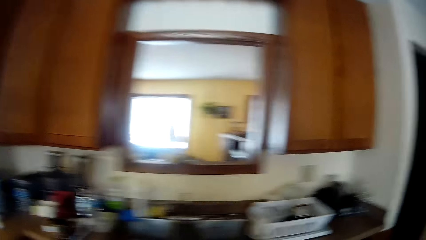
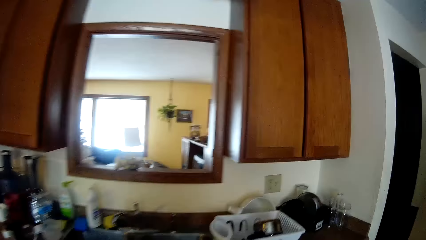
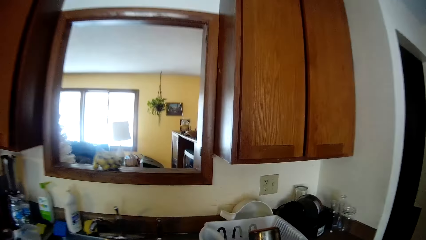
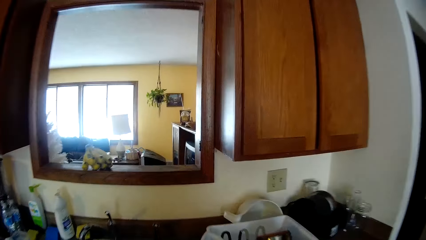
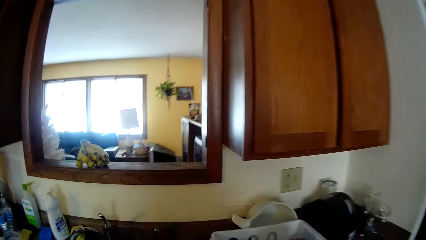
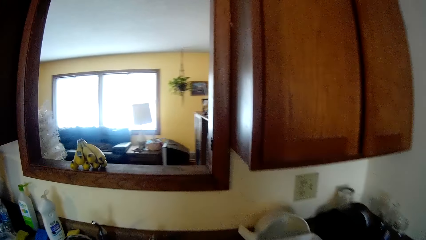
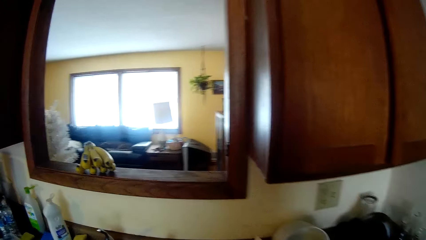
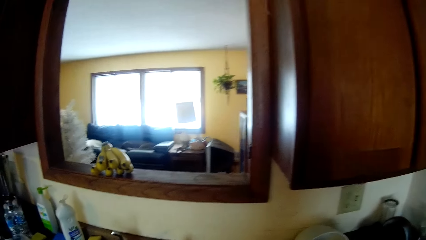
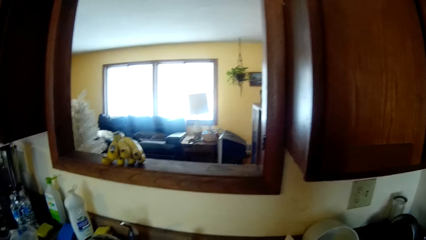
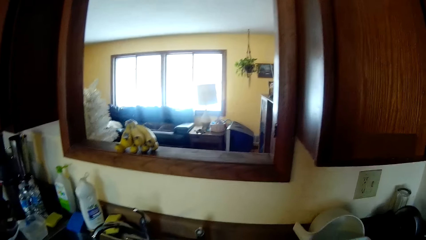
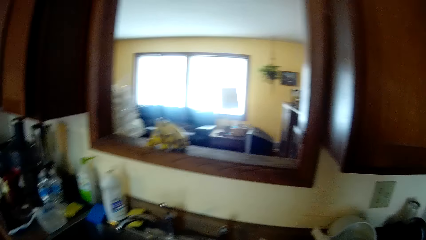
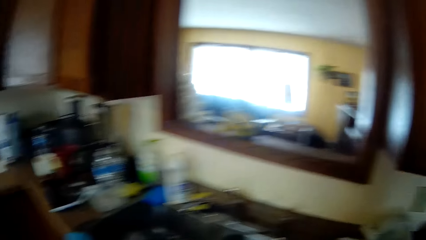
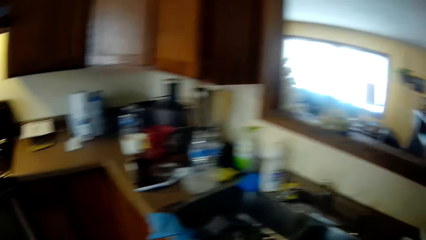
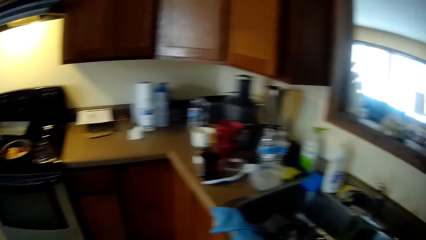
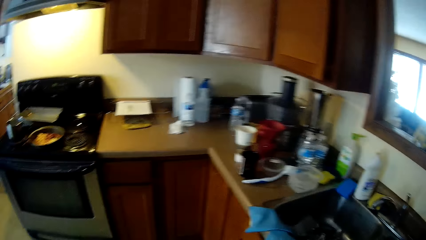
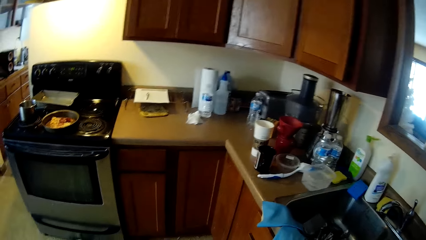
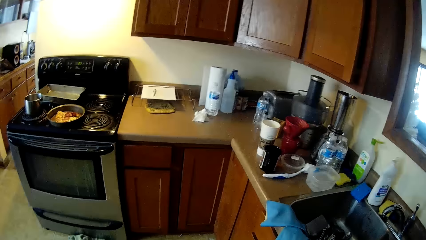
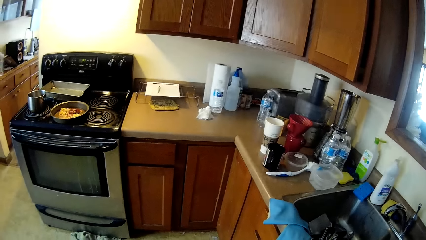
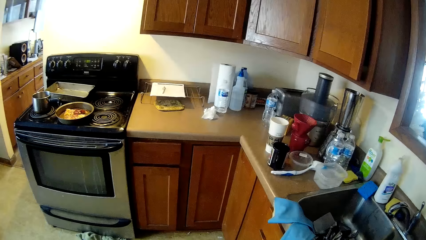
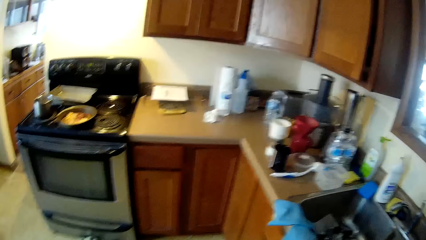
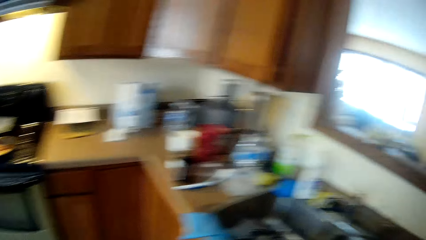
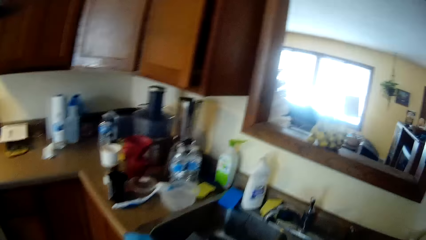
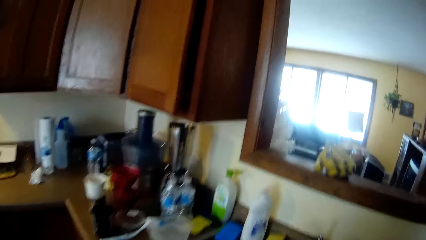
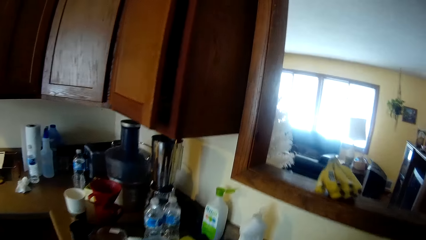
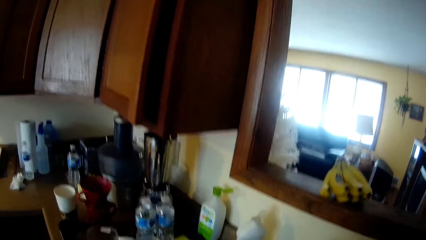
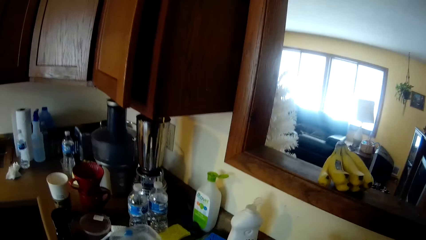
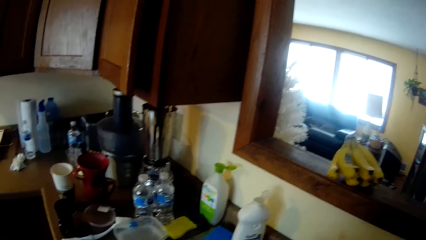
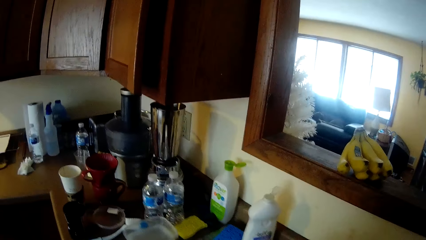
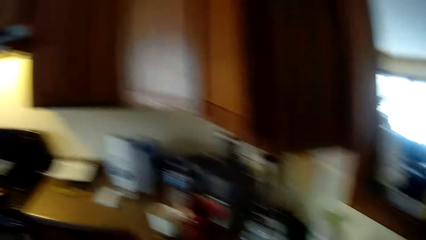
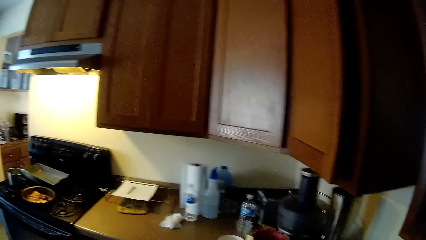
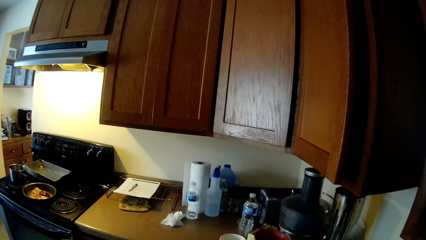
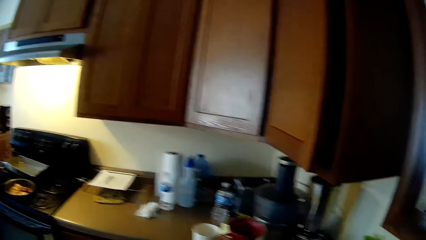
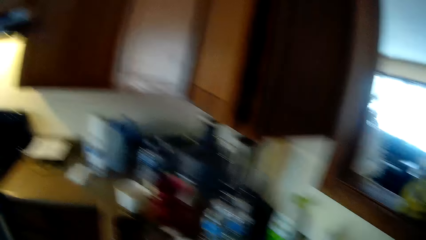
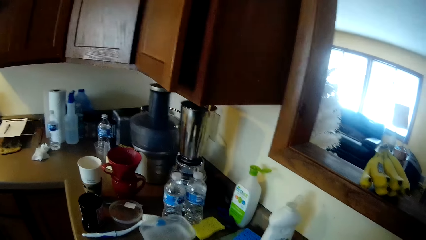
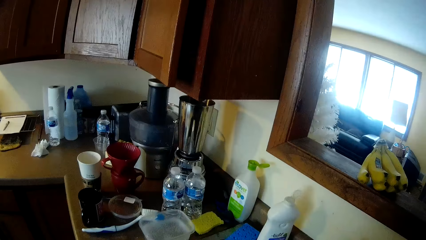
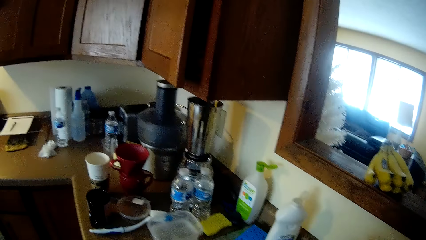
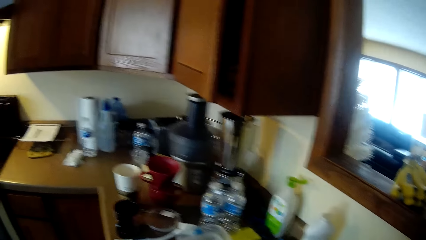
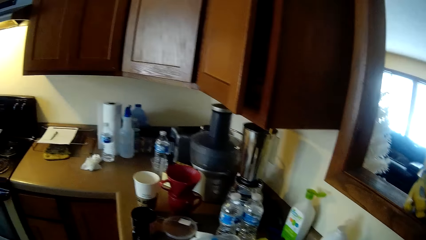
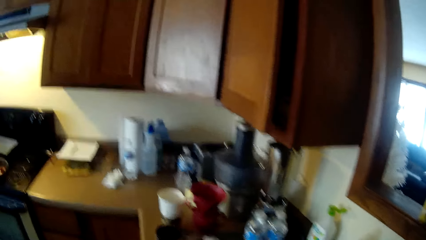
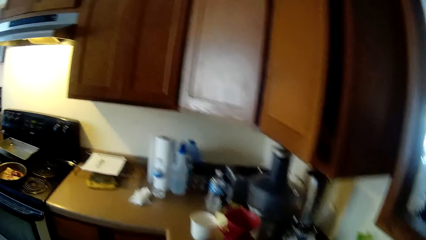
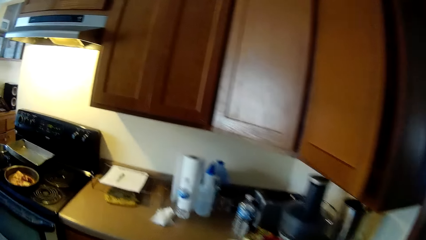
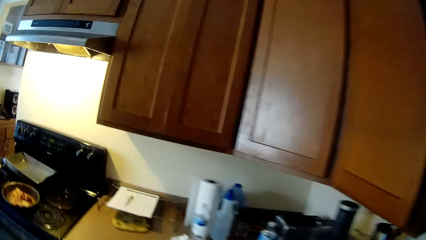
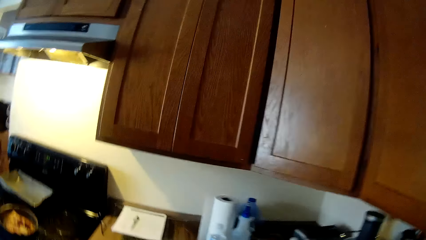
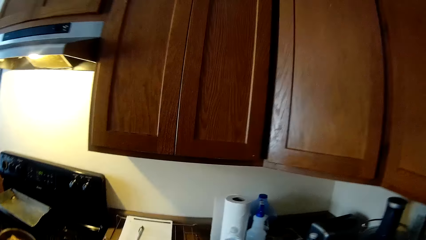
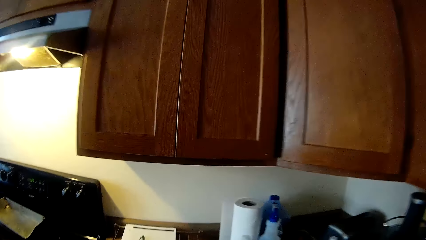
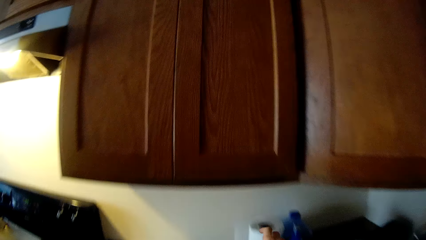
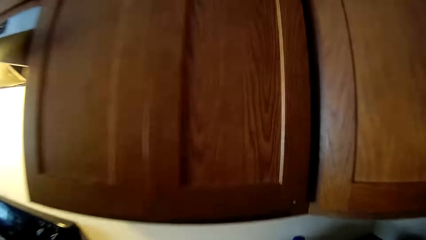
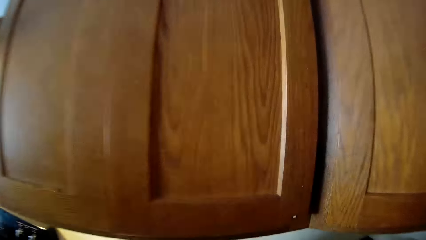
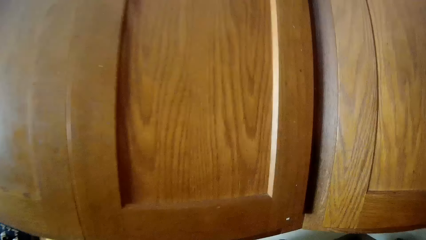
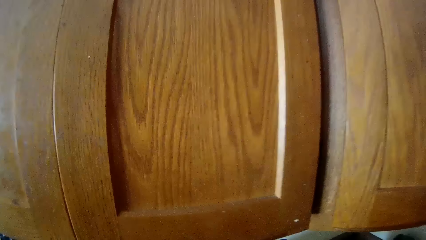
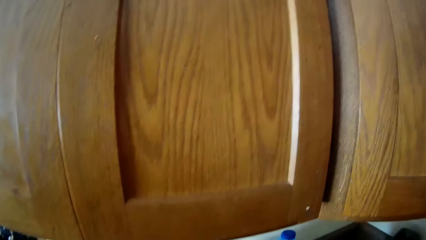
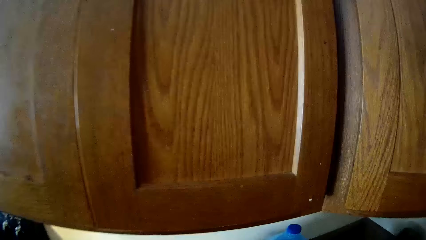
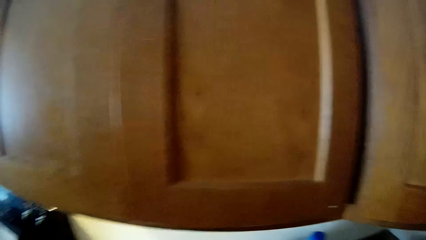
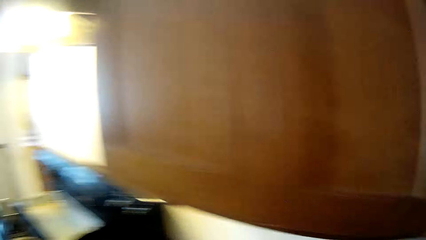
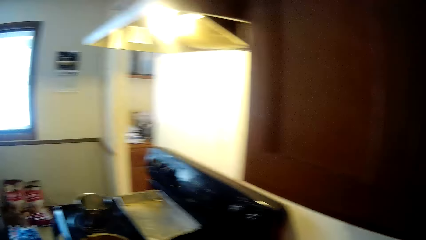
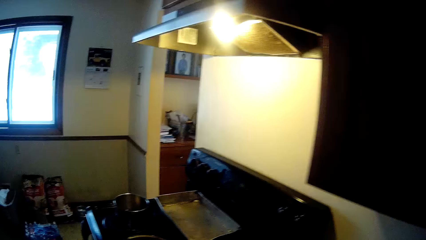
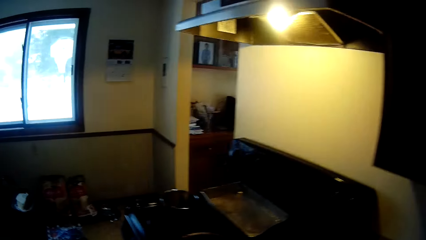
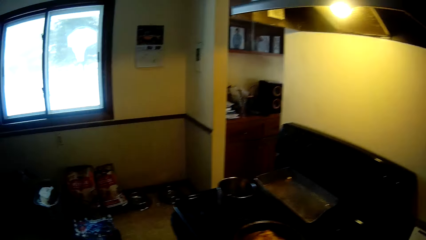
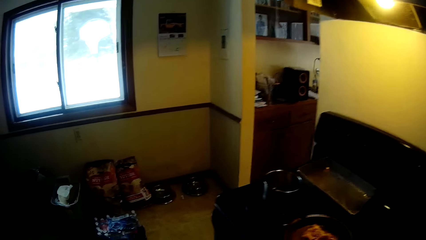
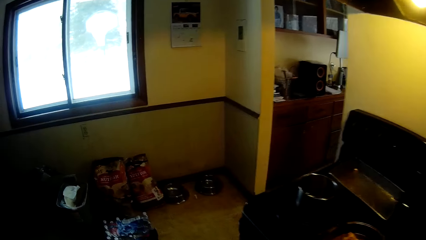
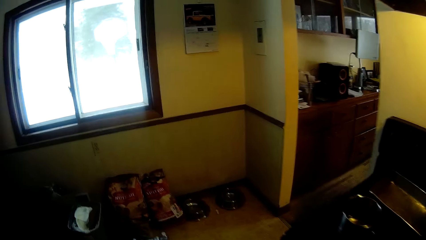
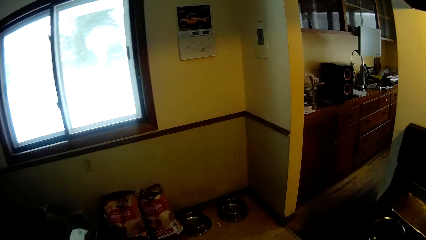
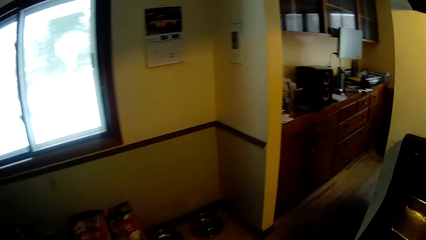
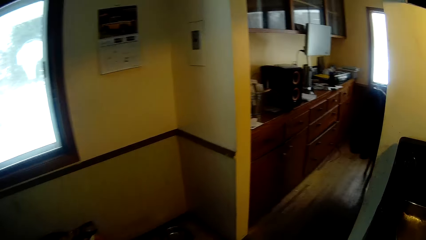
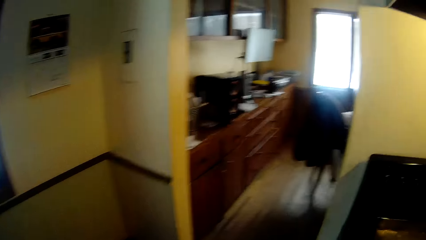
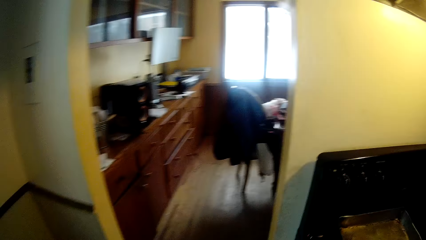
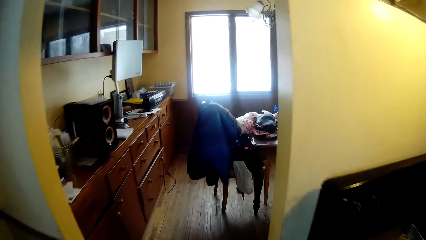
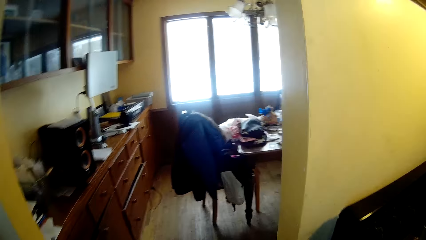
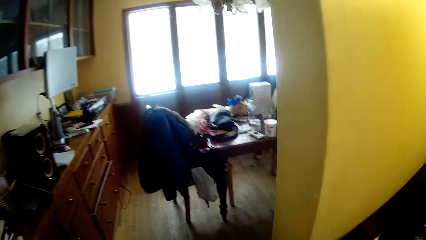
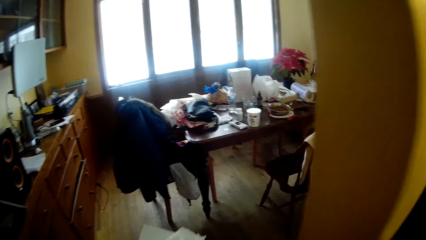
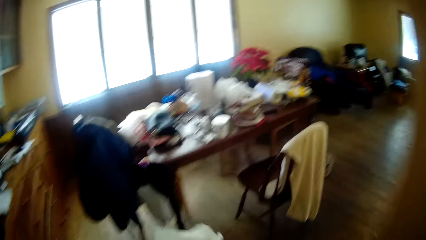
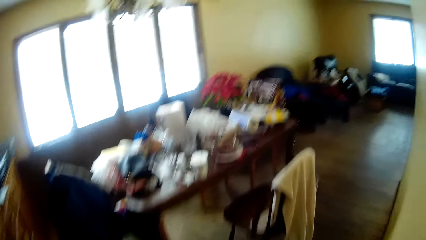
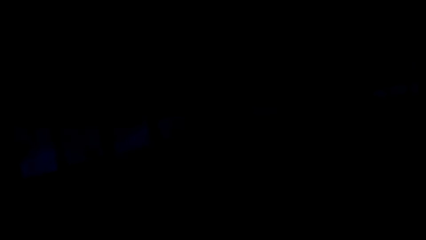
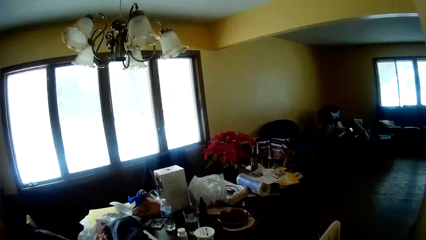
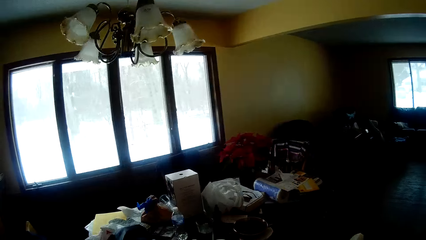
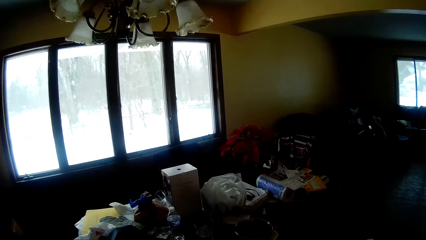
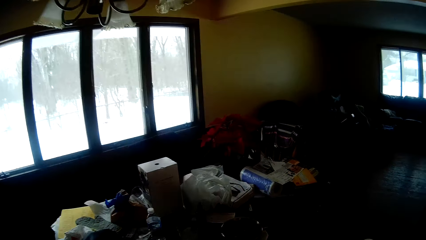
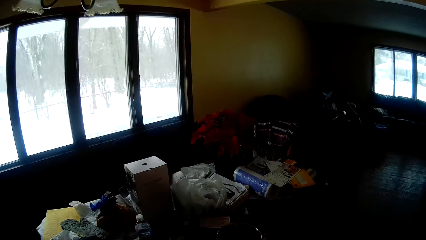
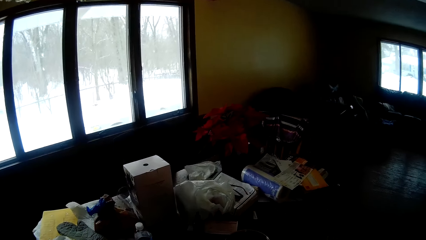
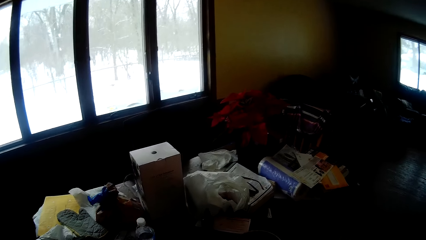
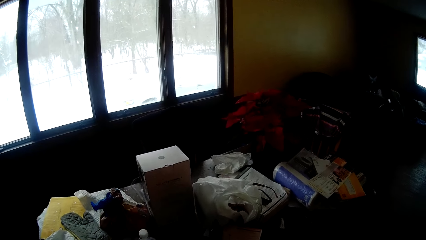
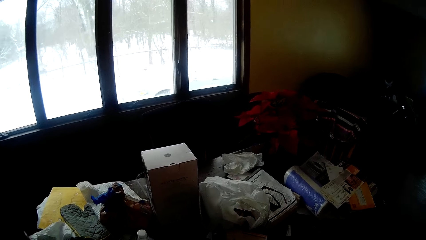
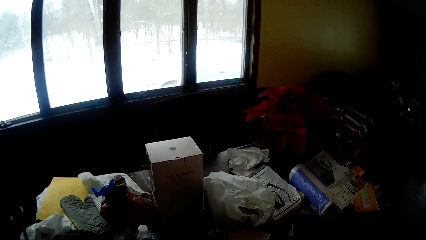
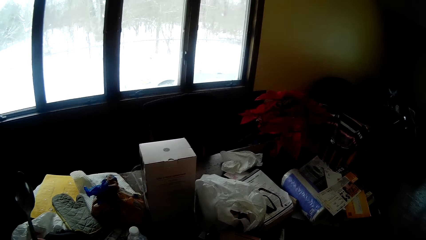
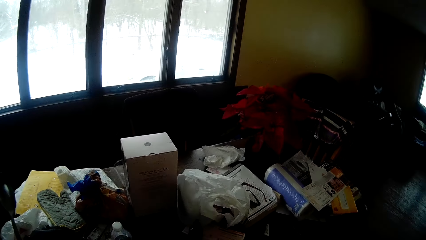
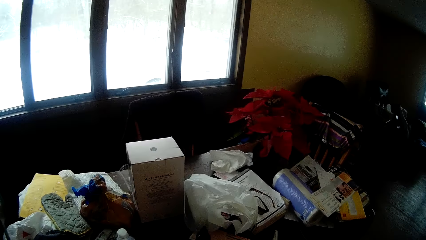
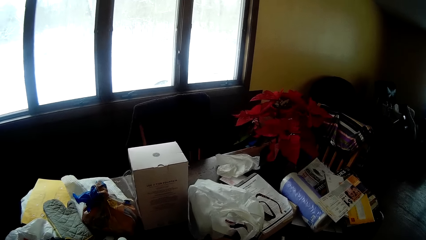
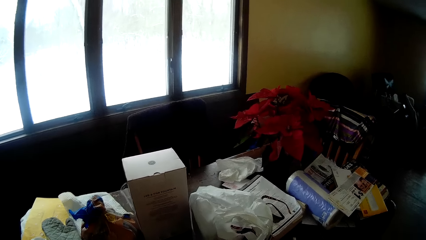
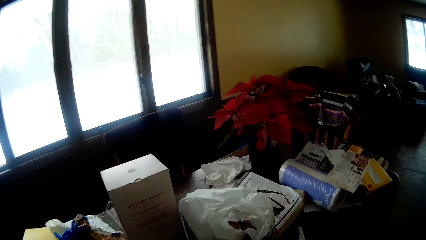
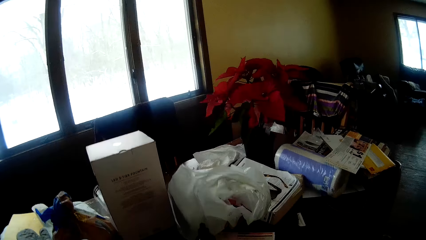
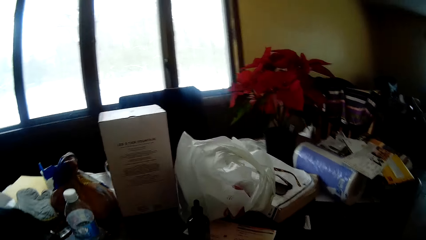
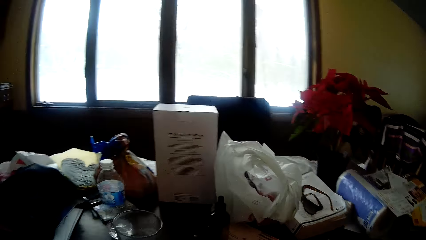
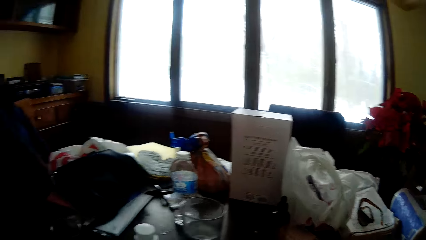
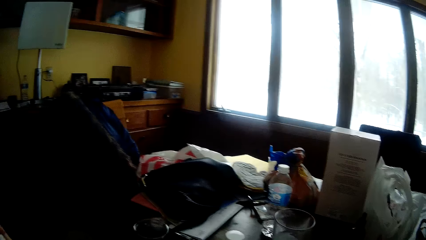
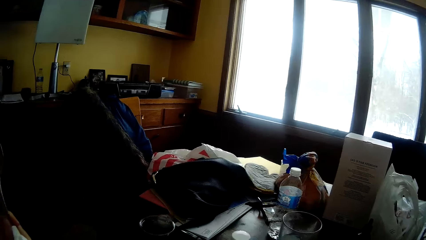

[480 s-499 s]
The camera wearer walks into the kitchen. They look around. They move towards the living room from the kitchen. They look in the room.
